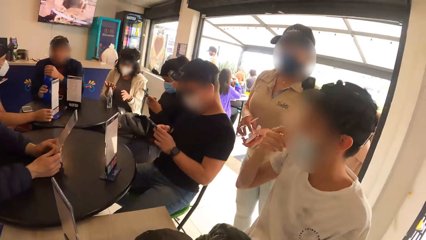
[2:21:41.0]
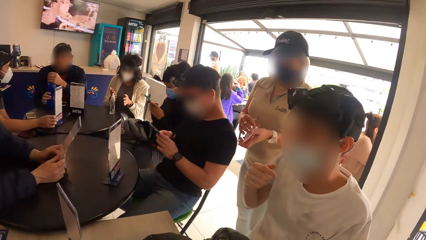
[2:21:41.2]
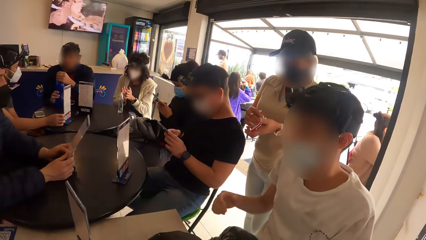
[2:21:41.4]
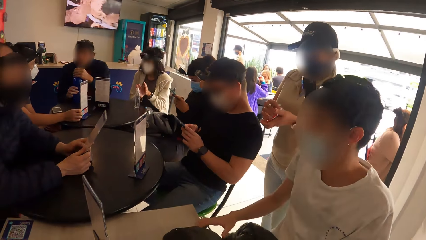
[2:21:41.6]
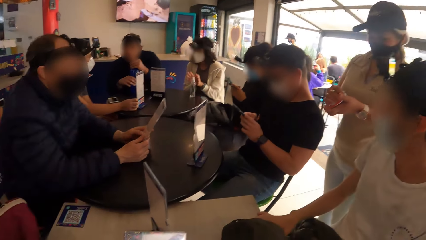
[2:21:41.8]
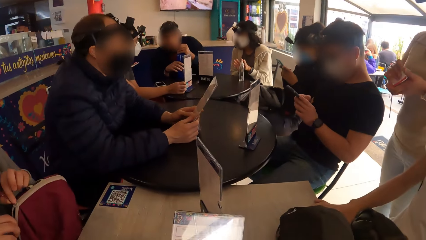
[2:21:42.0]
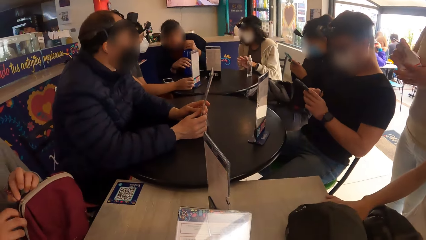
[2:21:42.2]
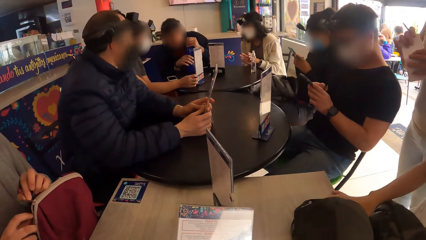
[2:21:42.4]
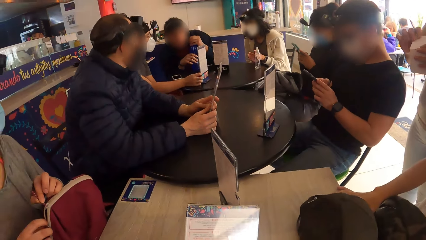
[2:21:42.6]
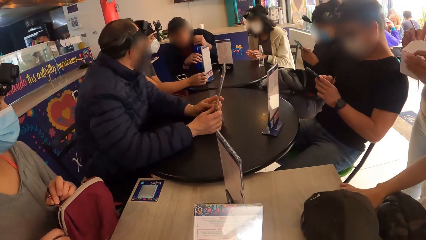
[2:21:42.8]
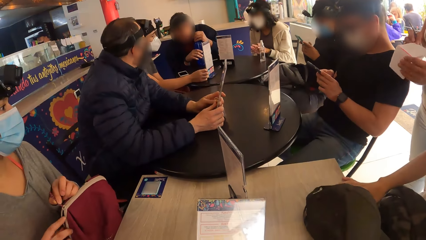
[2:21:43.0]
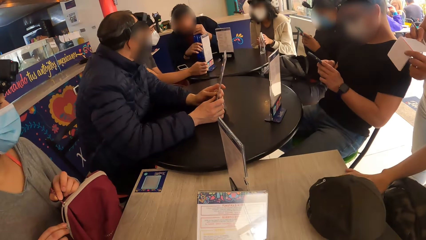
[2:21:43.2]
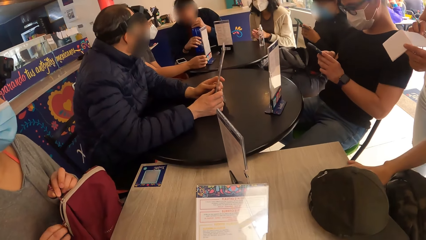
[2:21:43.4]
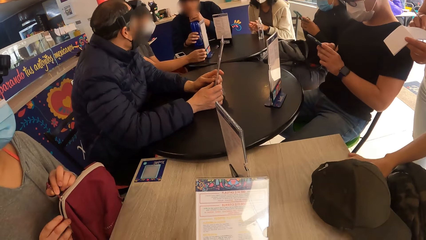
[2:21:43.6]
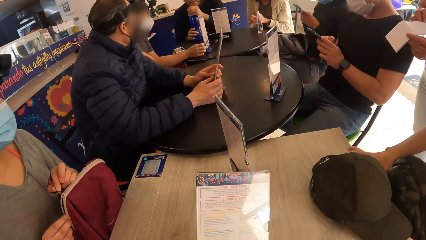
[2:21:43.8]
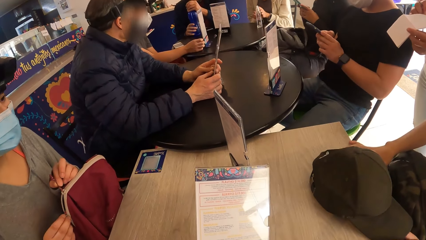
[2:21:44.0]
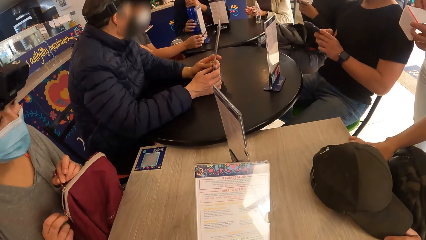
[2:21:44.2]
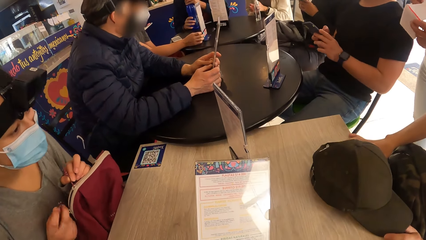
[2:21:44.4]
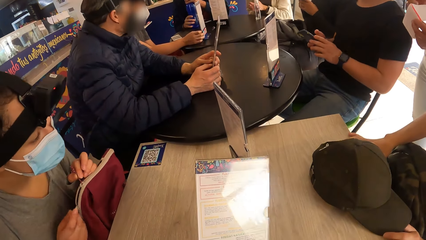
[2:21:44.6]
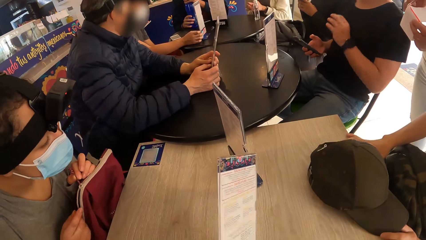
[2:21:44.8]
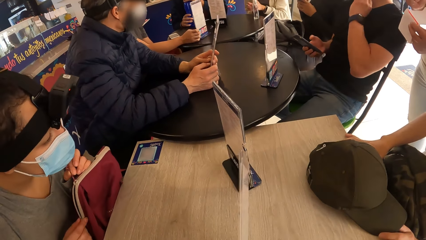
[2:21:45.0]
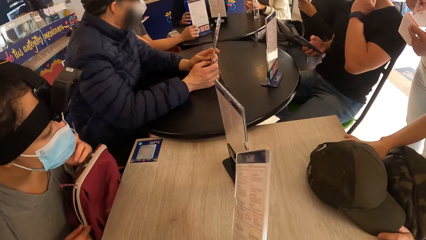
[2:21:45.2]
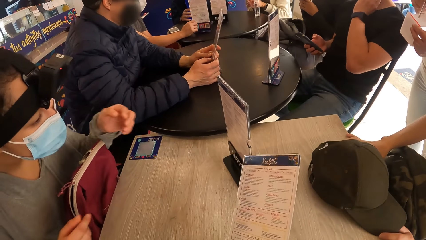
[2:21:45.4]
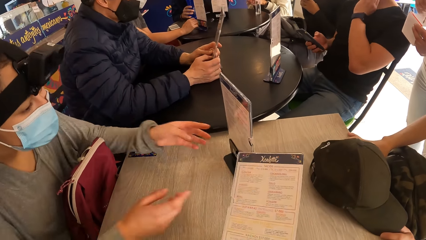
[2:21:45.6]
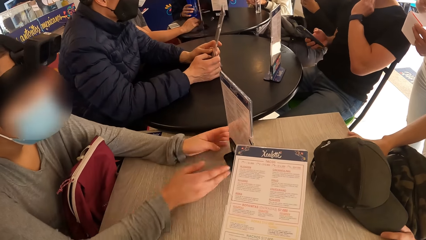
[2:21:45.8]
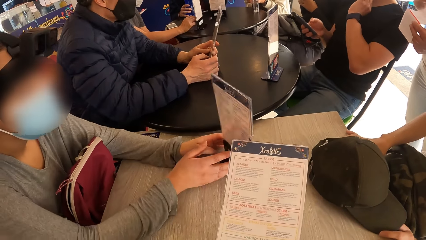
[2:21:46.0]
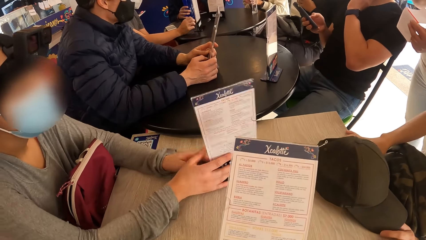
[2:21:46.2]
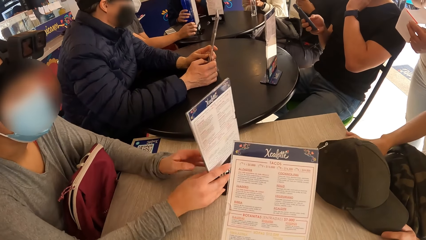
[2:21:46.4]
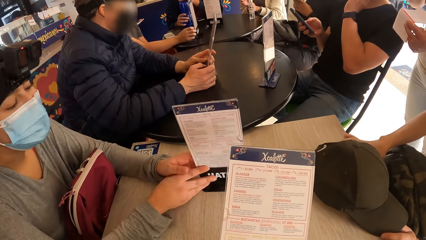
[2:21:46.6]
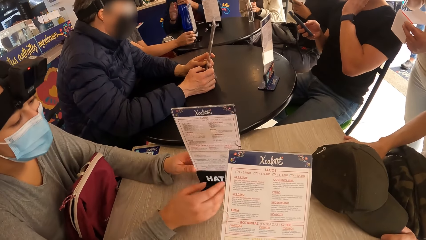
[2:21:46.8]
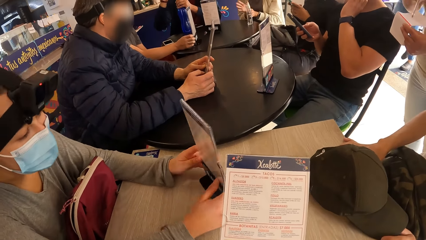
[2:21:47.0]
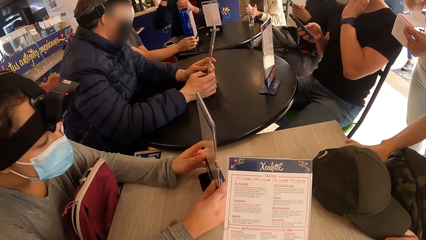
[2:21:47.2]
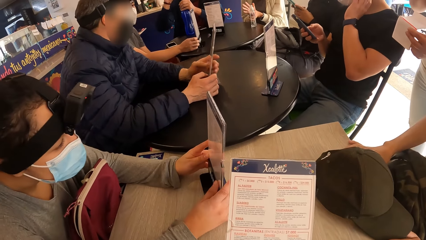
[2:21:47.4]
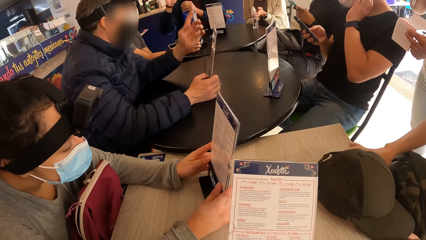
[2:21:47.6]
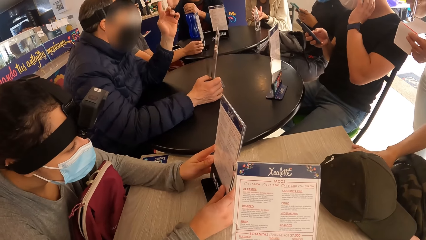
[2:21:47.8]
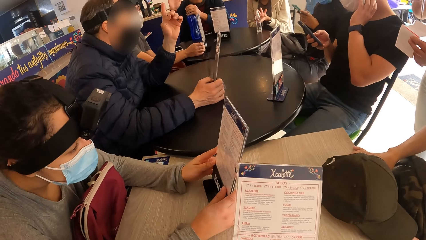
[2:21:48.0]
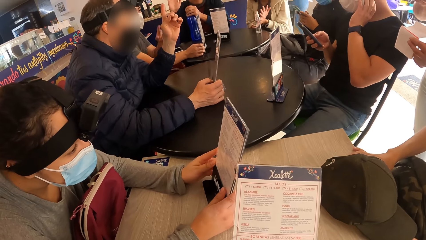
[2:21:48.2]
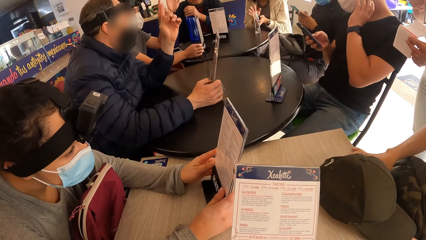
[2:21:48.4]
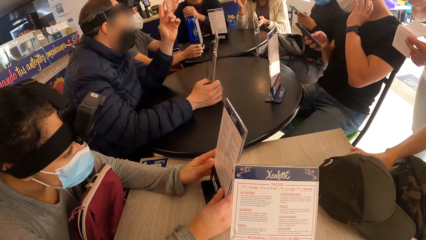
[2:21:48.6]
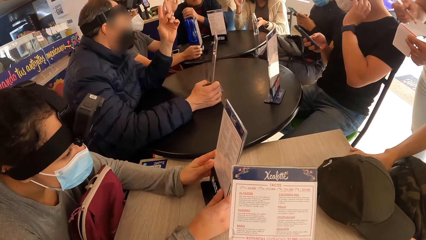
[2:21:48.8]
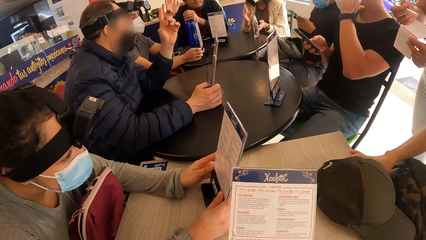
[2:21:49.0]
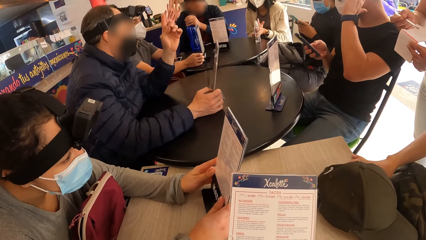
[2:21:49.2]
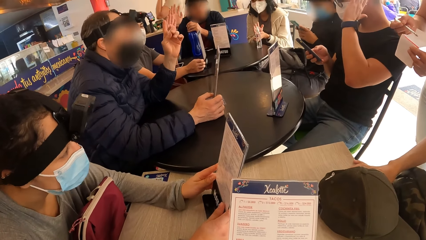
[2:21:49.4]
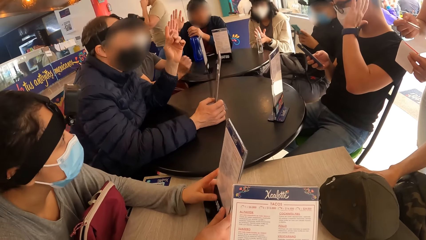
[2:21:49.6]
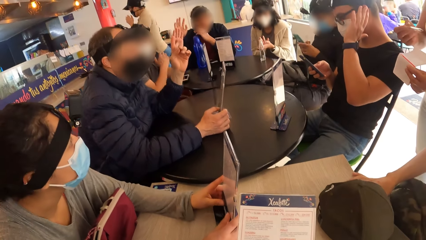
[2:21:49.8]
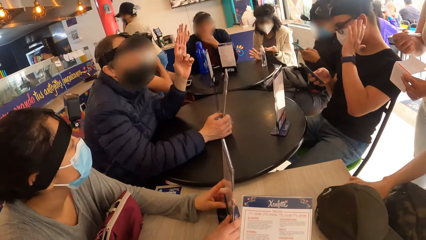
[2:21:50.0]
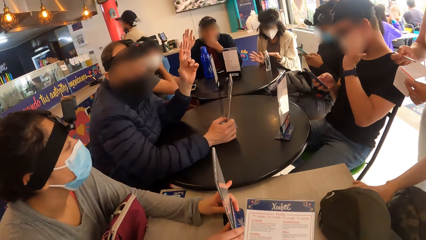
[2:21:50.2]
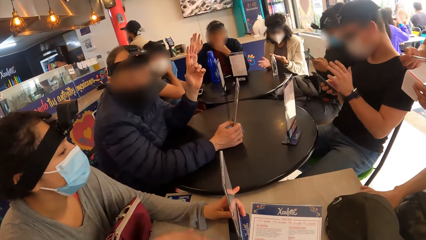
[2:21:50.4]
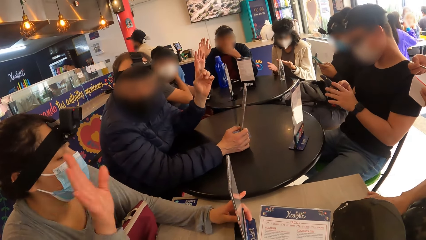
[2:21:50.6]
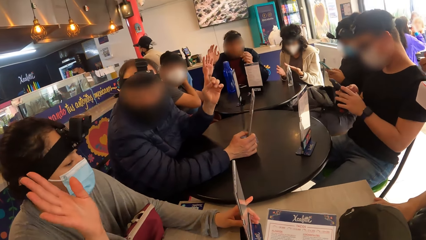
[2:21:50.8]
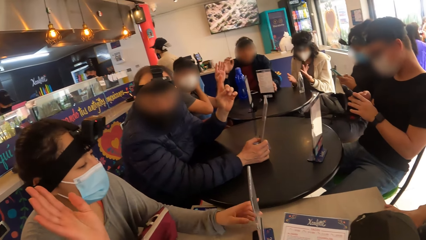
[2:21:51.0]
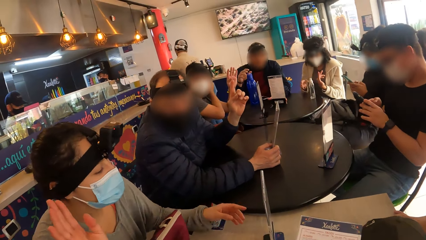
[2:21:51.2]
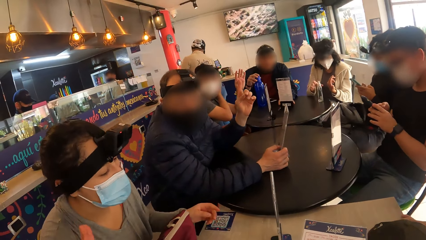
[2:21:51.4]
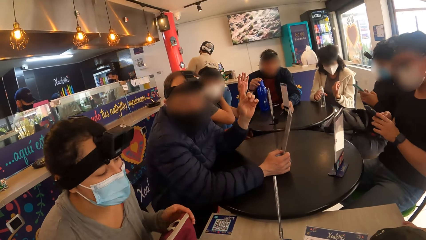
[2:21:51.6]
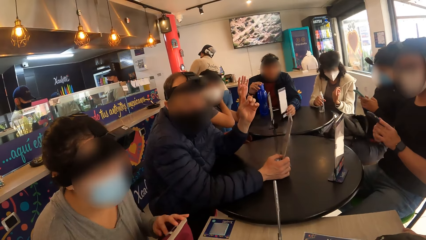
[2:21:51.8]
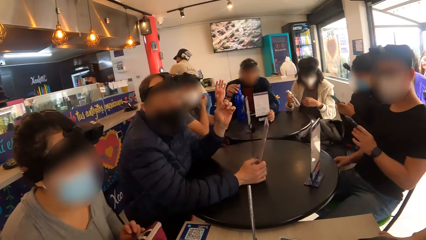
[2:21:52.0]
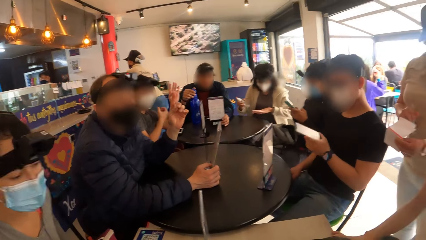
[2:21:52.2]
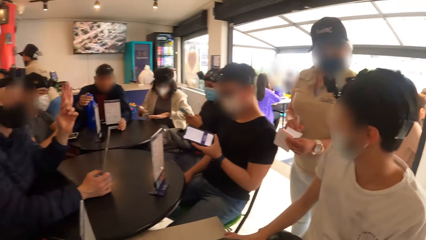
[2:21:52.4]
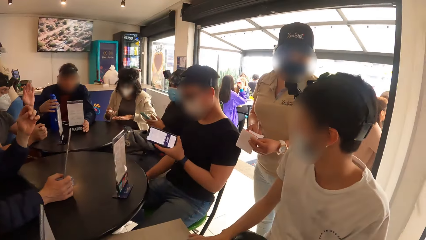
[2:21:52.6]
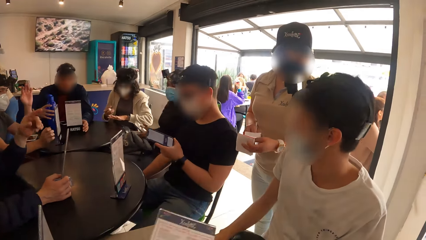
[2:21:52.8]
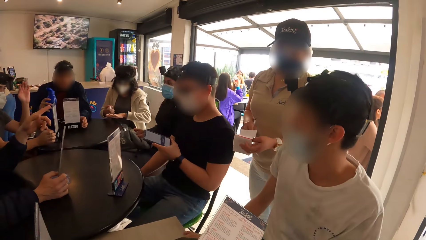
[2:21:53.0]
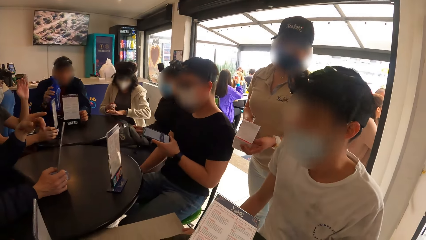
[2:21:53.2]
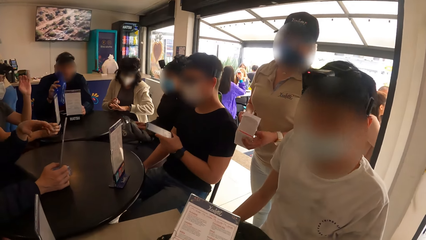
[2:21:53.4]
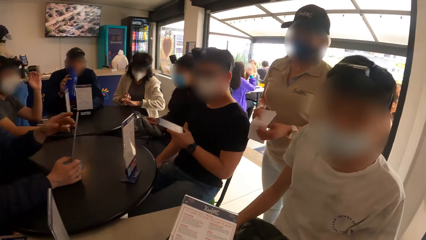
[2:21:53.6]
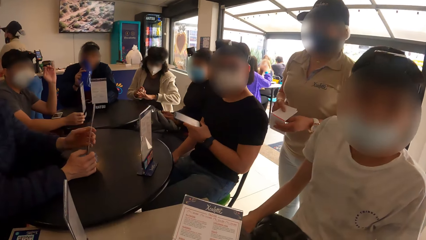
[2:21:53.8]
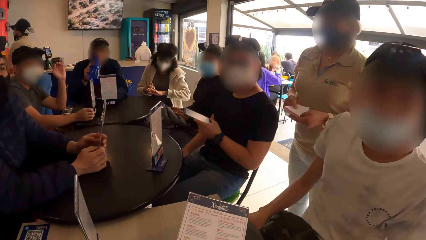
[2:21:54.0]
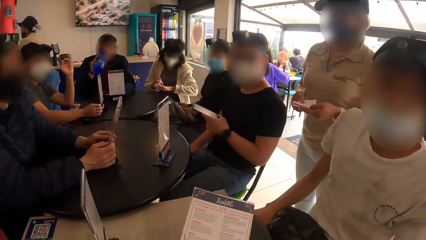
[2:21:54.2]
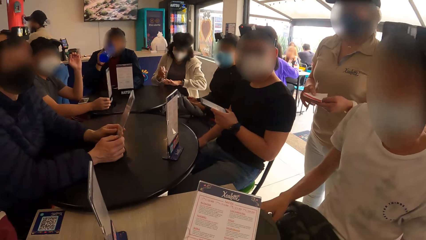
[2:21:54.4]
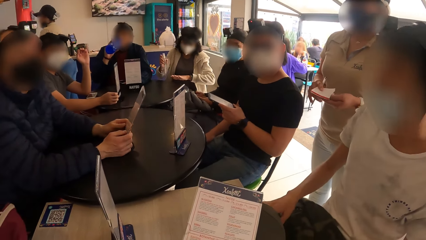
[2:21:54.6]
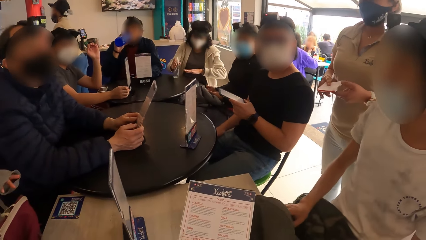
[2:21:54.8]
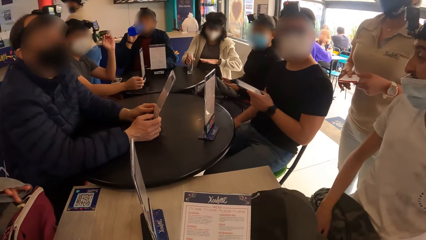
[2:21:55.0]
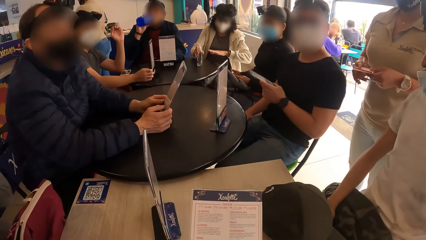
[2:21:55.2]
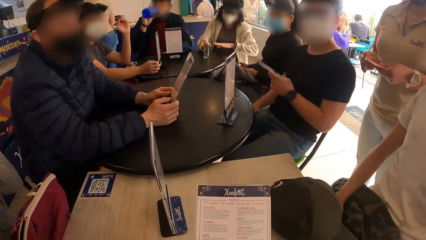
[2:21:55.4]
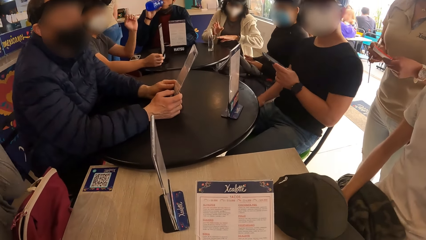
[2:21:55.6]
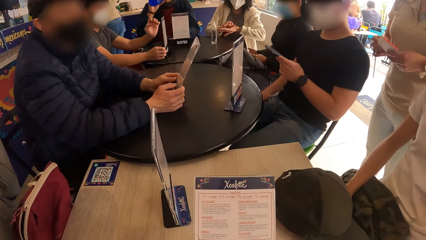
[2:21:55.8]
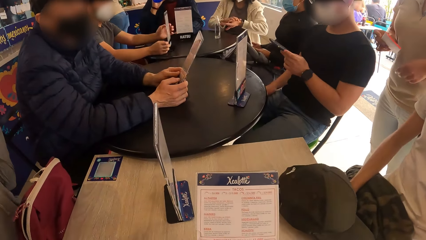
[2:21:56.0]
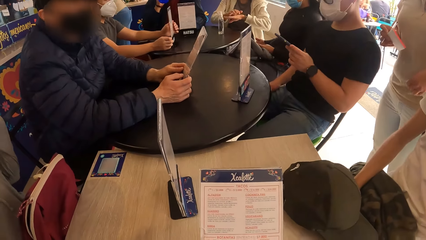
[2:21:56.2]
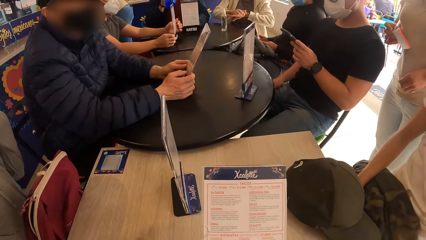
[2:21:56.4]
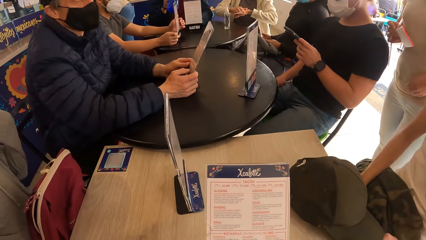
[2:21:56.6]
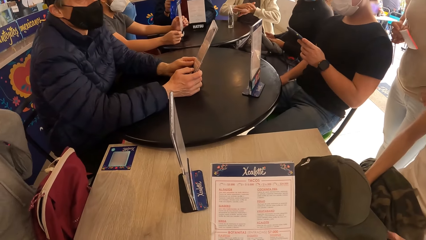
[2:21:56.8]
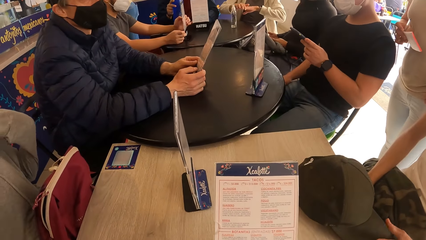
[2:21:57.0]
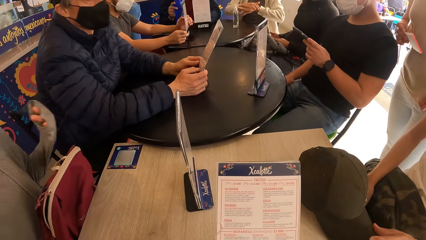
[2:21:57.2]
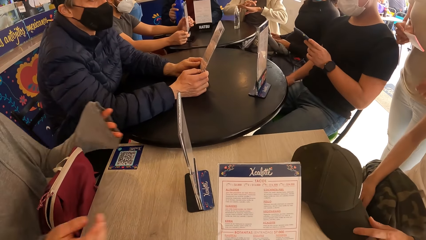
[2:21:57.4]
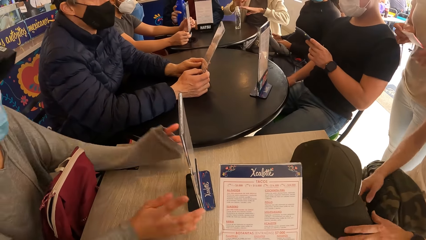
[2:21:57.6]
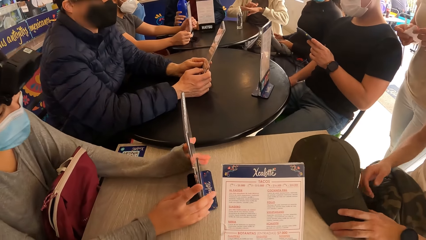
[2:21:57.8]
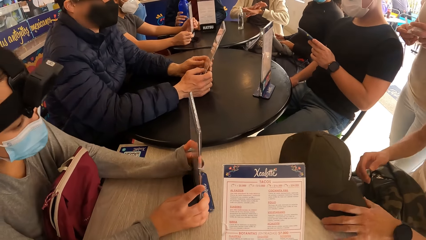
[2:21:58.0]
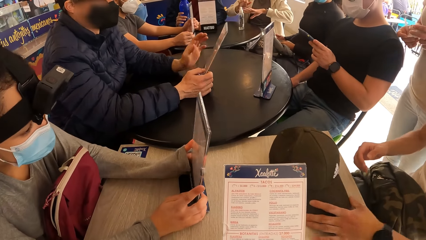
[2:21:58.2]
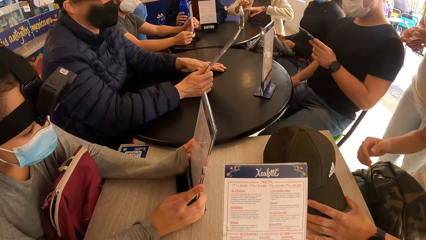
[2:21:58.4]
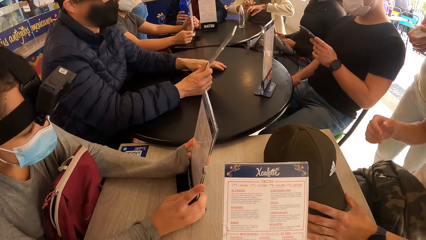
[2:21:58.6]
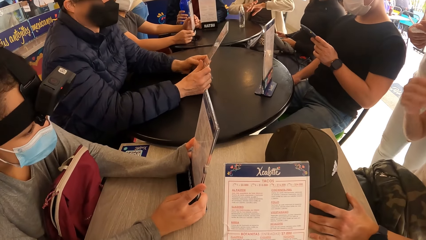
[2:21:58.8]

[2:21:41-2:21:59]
The man touches his face mask with his right hand. The camera wearer looks around a room. The woman picks up a menu on the table with both hands. The camera wearer flips the menu on the table. Another man lifts up his hand. The woman raises her right hand alongside a group of people on the table. The camera wearer interacts with a waiter. They read the menu. The first man moves the cap on the table with his left hand. The woman touches the menu on the table with both hands.
